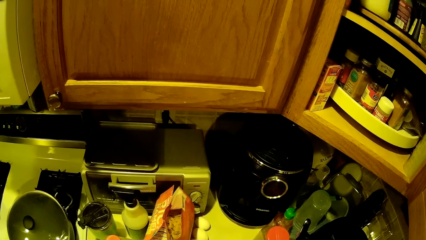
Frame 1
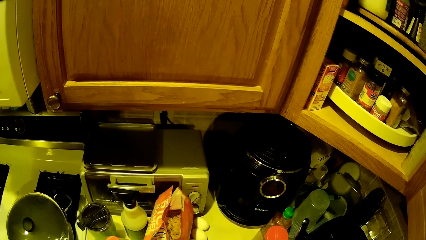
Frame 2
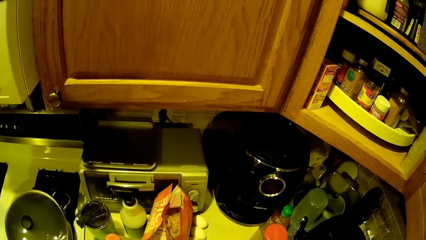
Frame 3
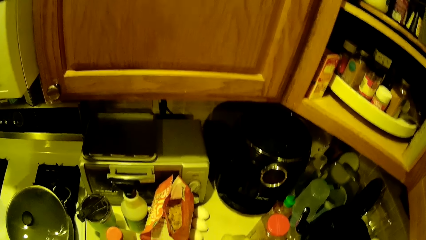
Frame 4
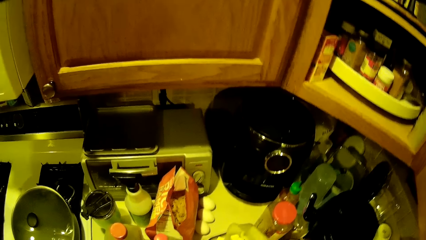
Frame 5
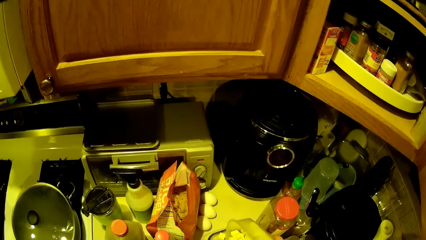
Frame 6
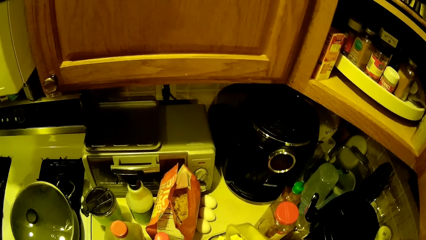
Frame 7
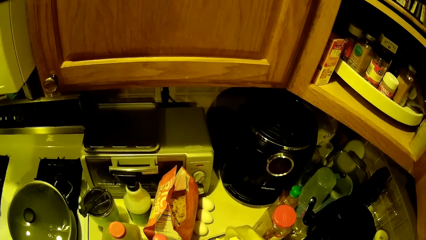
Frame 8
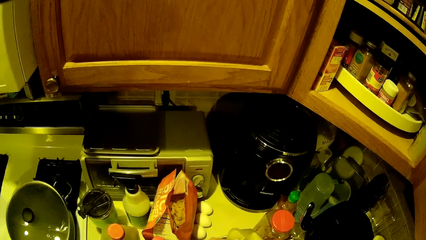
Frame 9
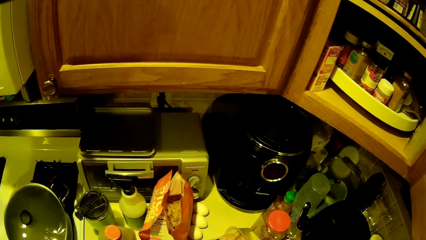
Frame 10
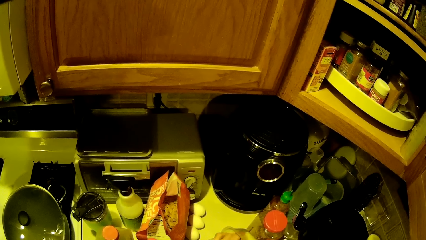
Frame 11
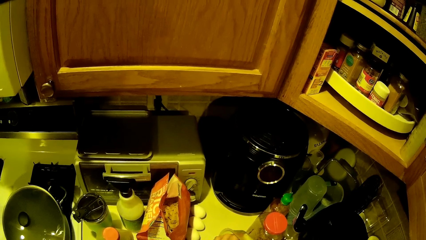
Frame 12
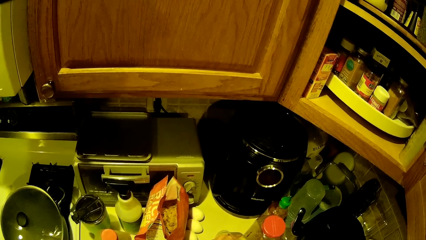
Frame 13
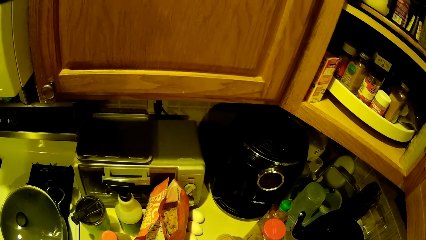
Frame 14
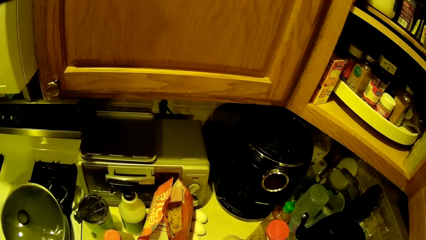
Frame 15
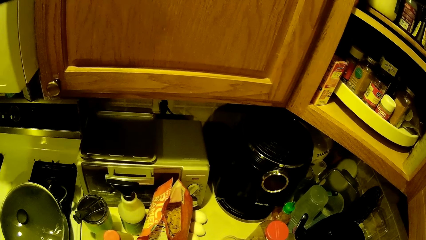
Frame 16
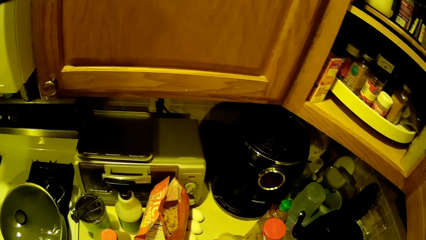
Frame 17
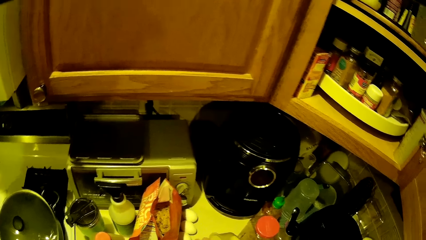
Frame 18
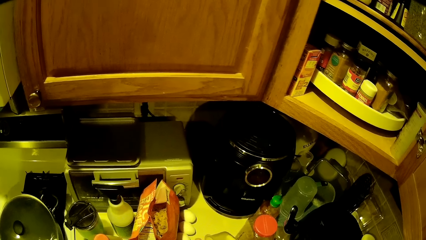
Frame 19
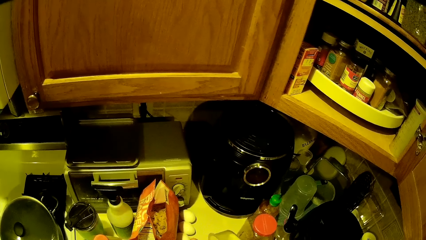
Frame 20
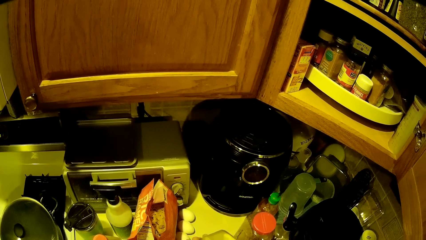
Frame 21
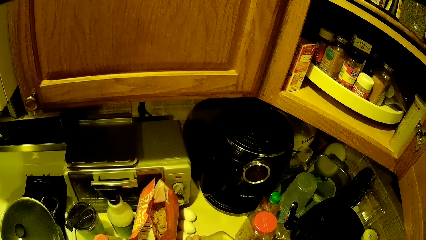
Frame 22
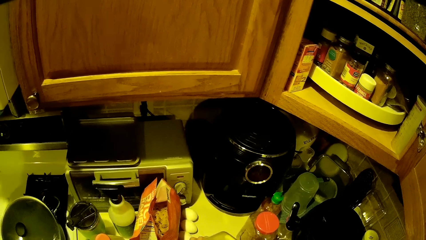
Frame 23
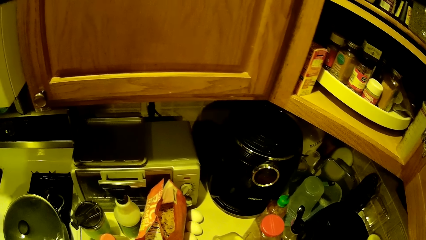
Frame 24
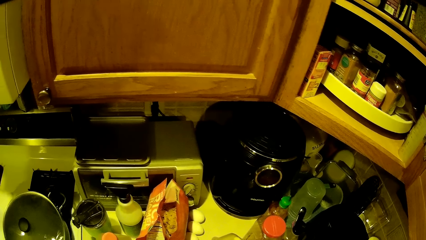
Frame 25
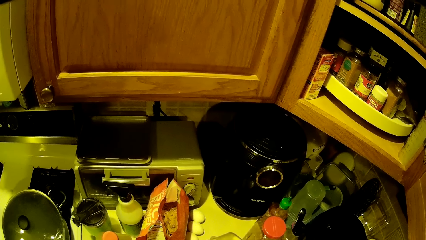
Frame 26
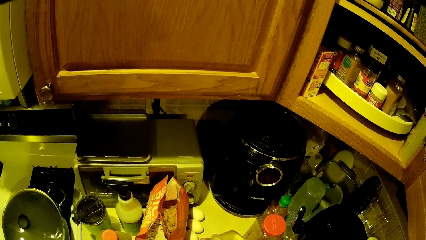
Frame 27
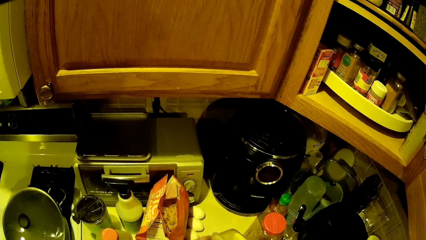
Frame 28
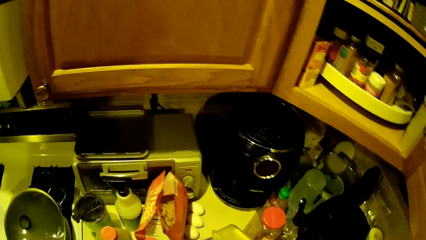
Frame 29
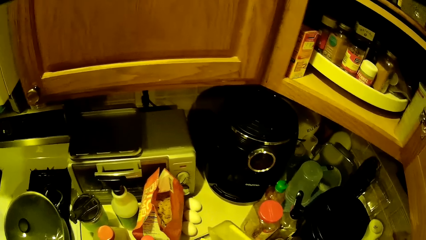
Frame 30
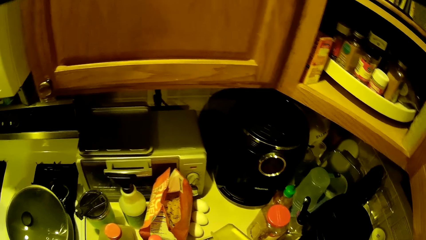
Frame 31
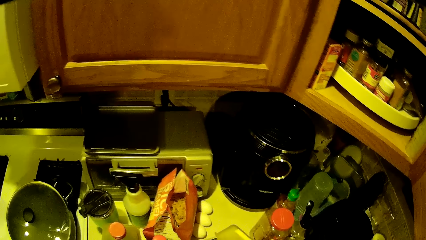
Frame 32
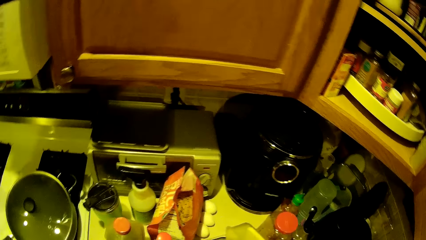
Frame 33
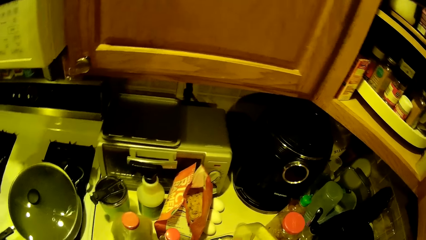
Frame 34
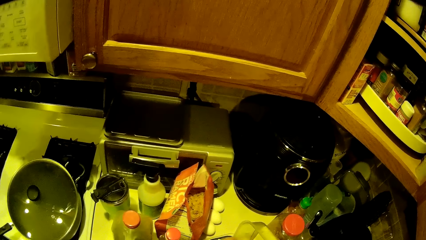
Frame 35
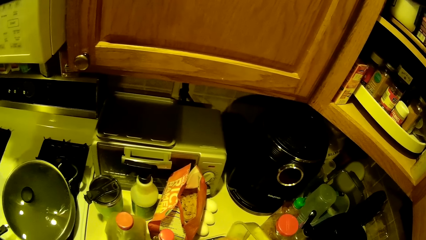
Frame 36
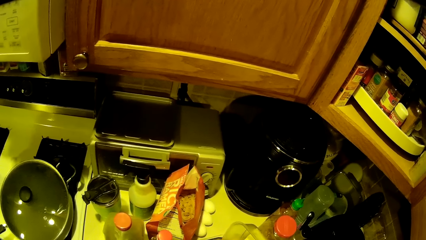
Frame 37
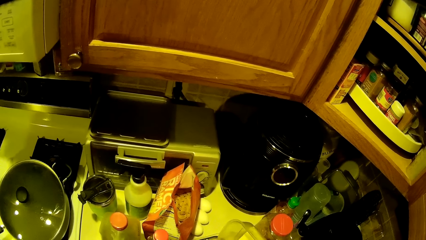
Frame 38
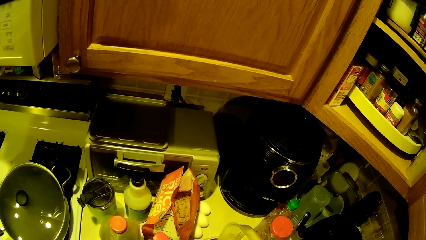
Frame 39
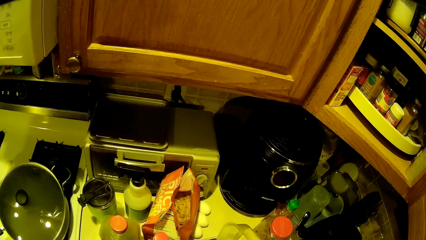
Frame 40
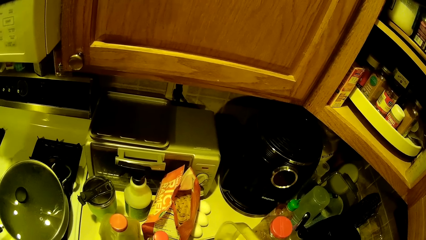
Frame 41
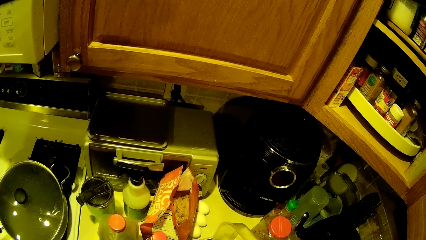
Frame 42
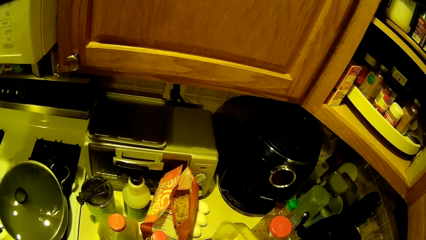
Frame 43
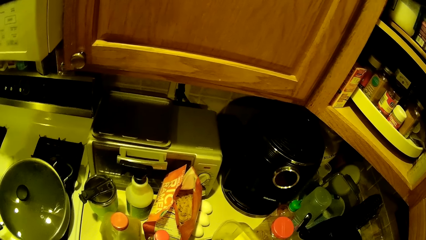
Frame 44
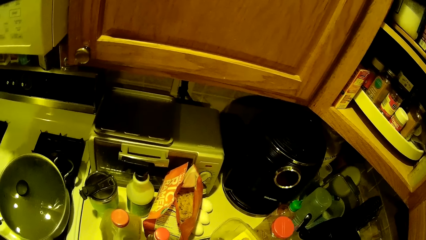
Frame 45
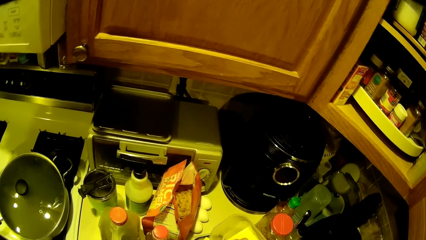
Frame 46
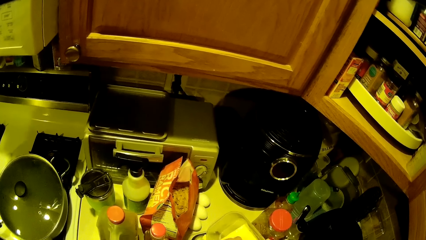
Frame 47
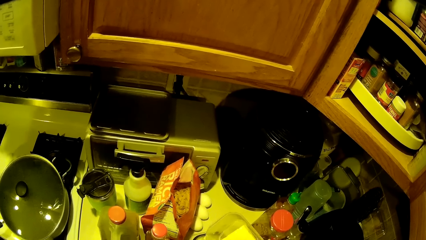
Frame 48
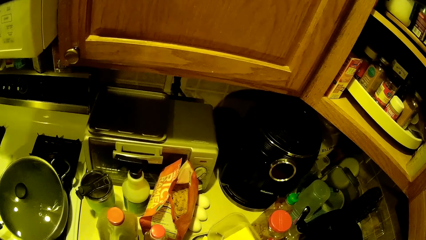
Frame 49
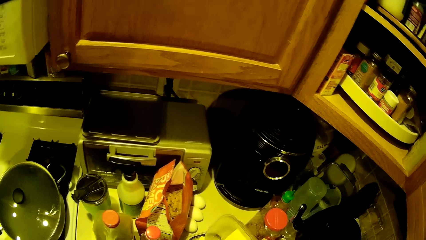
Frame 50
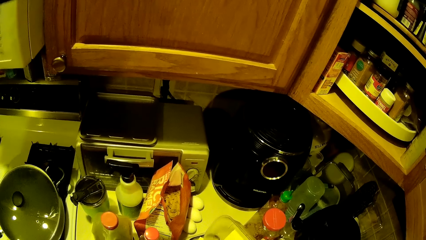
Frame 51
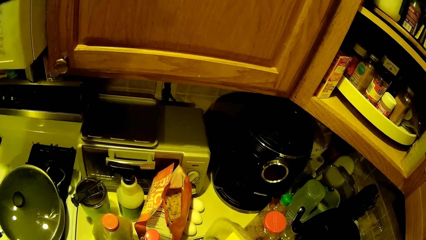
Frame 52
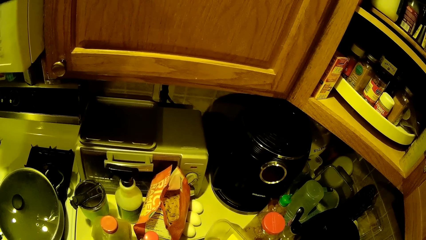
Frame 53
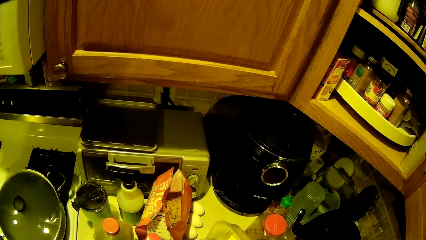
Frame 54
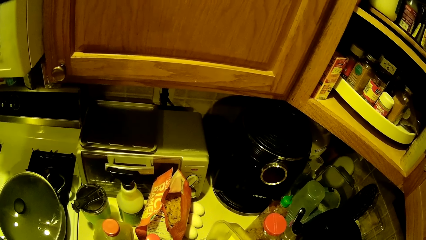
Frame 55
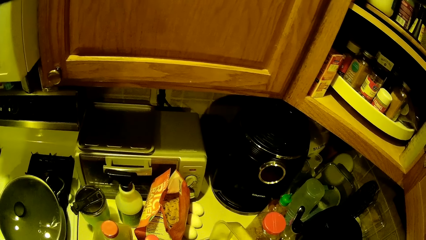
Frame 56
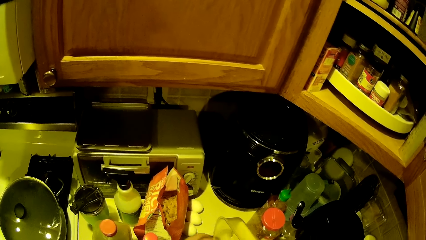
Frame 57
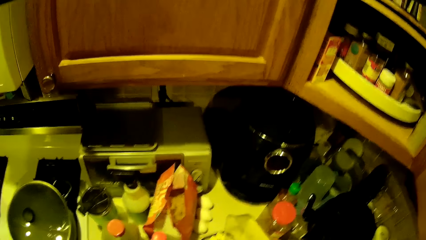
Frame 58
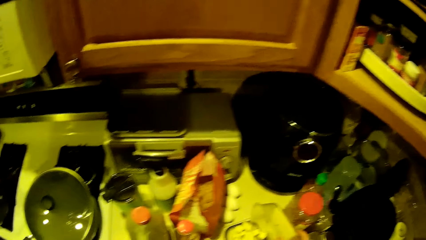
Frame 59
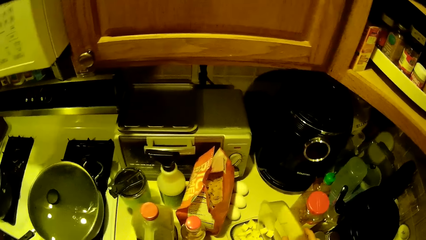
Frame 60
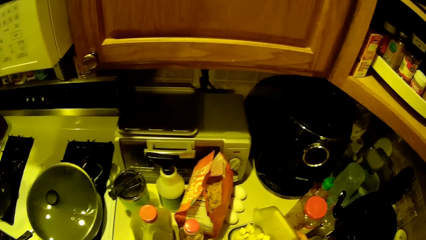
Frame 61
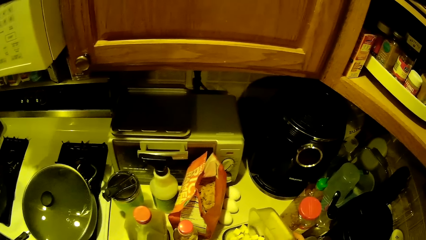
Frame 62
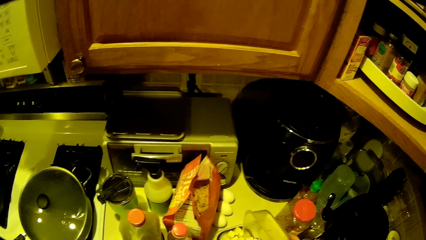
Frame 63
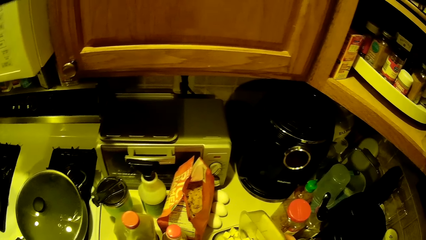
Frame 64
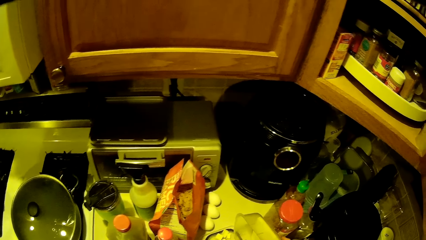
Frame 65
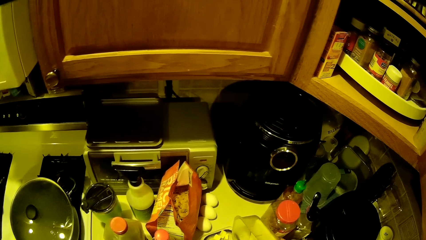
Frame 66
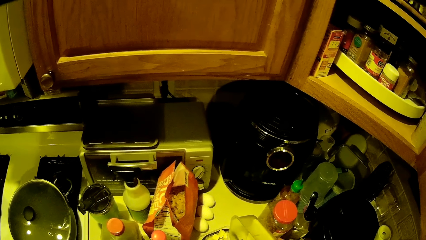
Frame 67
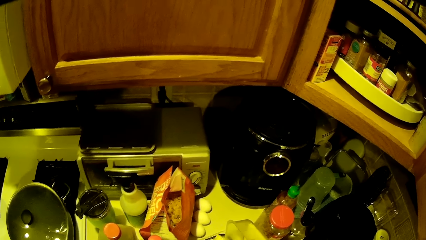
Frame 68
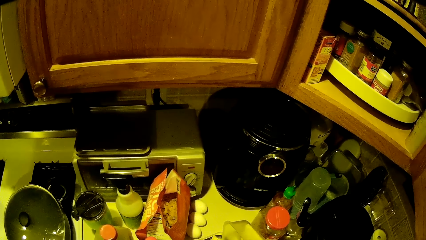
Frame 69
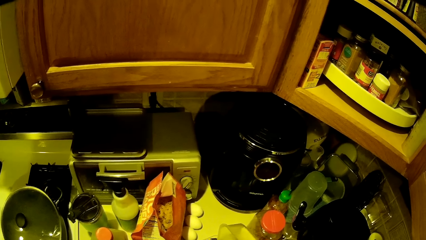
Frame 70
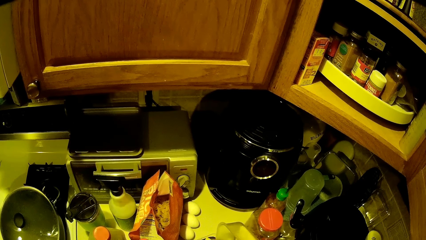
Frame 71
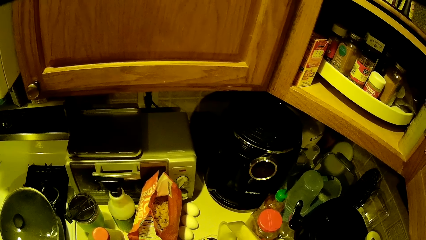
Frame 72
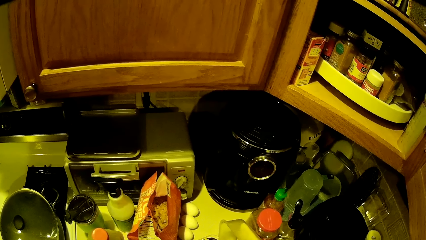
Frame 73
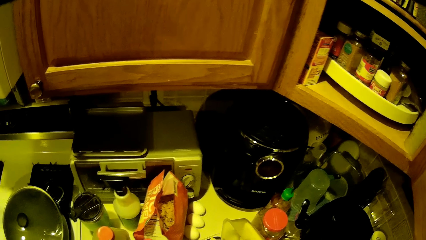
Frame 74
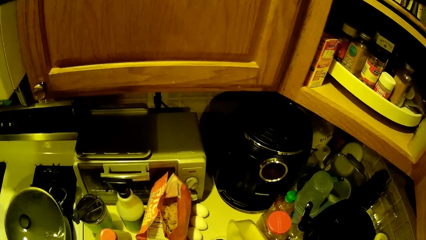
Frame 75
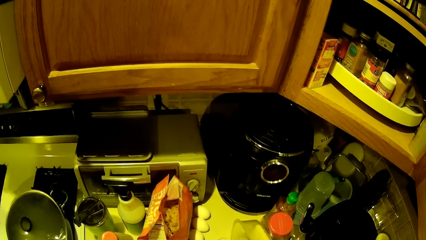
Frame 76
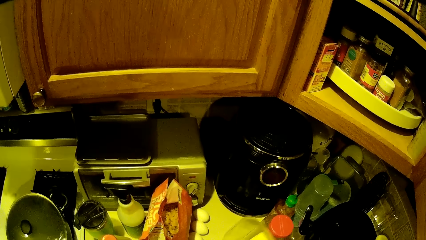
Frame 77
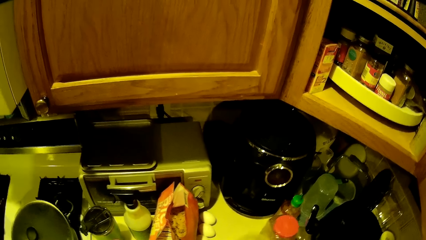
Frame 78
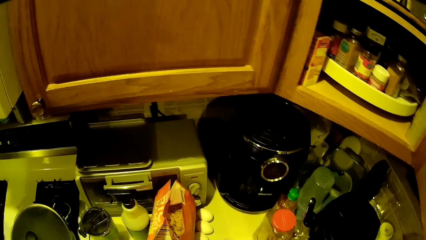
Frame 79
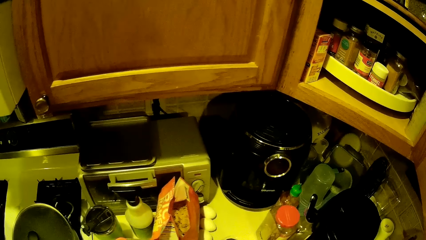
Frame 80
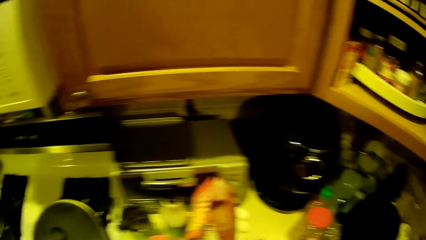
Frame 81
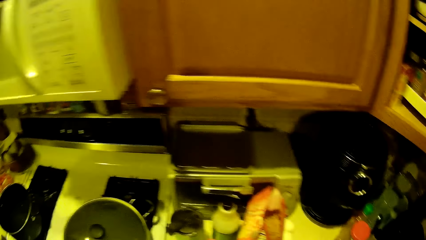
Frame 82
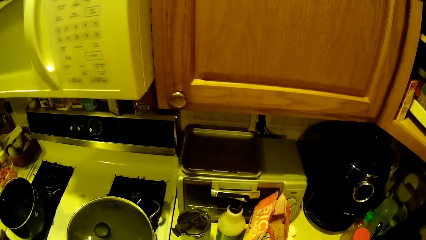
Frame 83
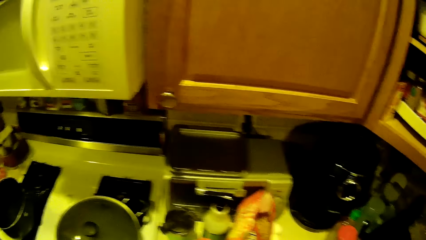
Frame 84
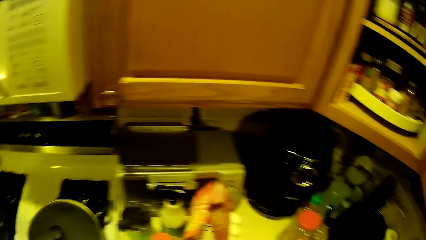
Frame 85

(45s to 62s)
The camera wearer interacts with the container of fries in his hands.
